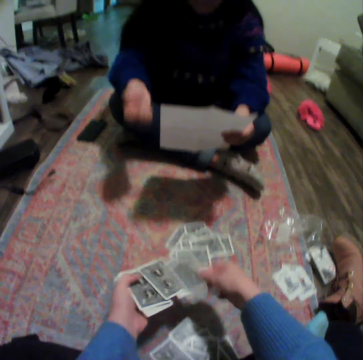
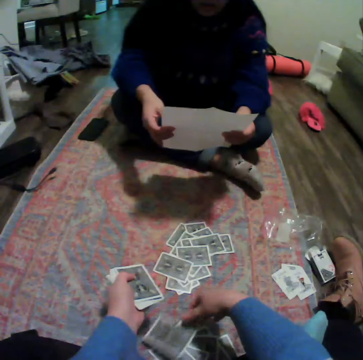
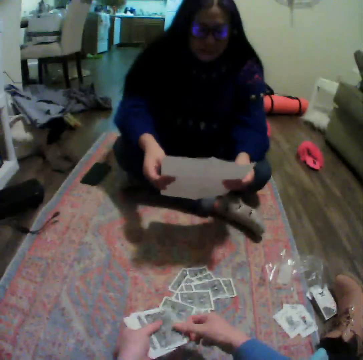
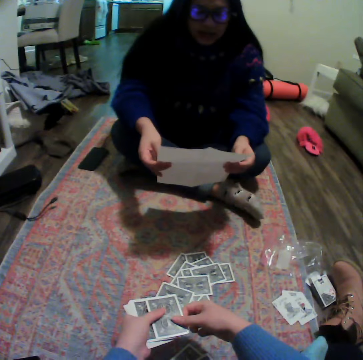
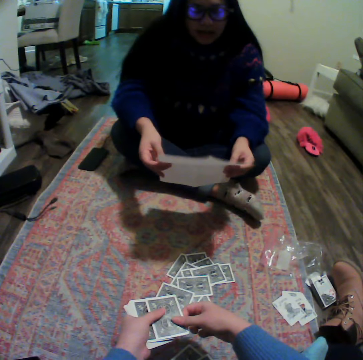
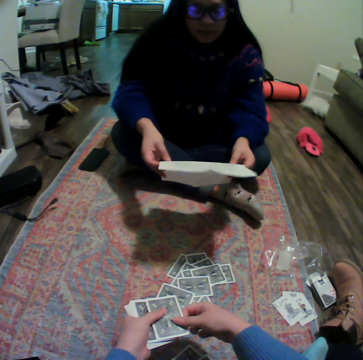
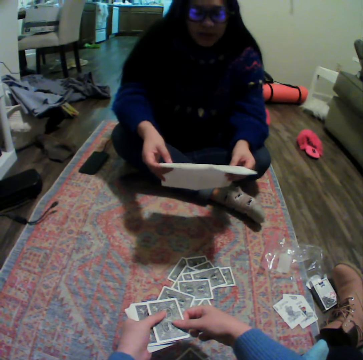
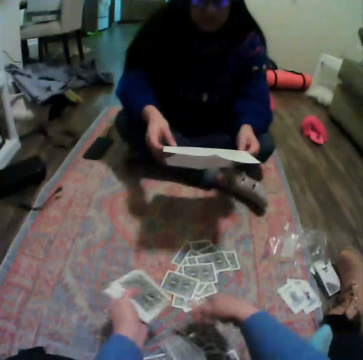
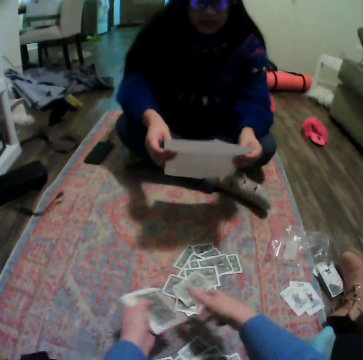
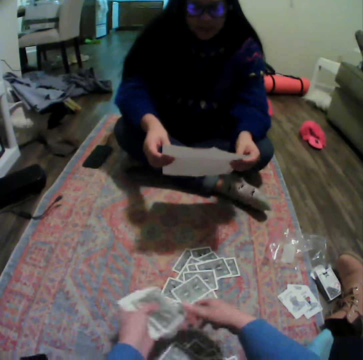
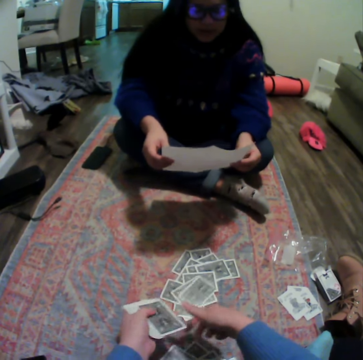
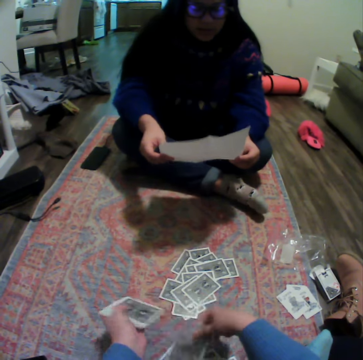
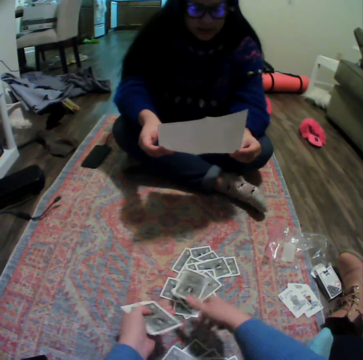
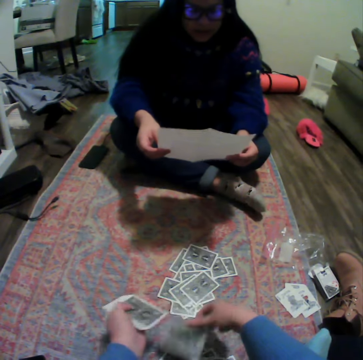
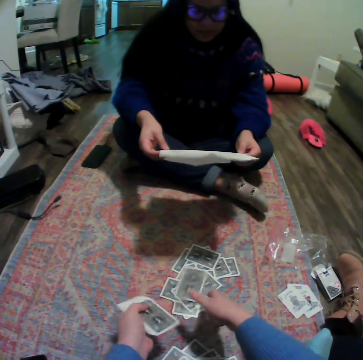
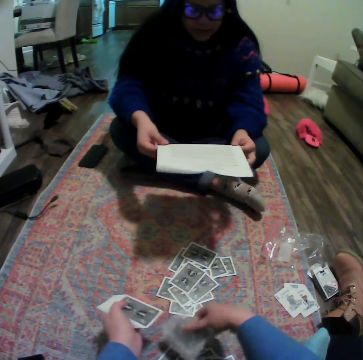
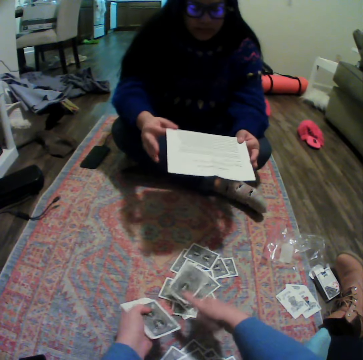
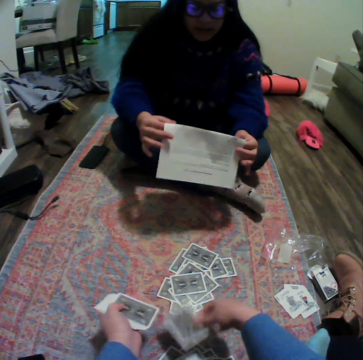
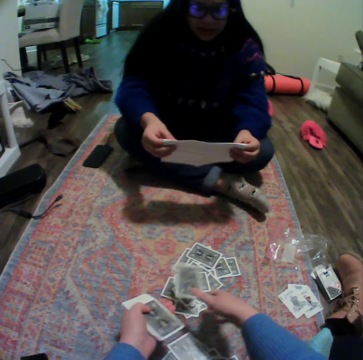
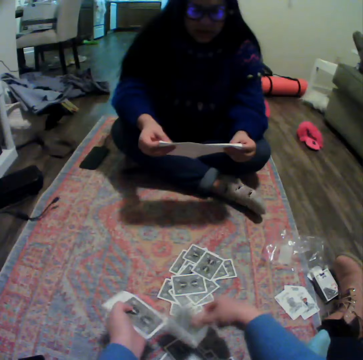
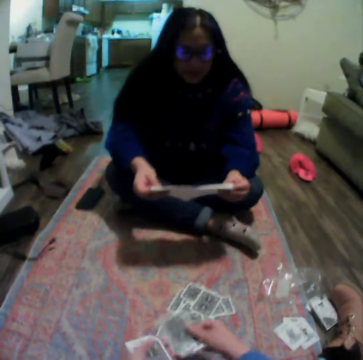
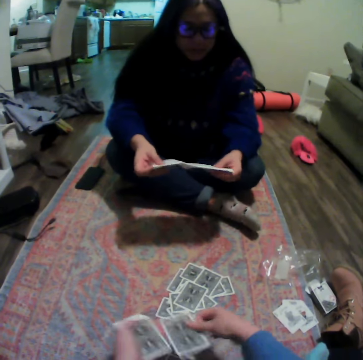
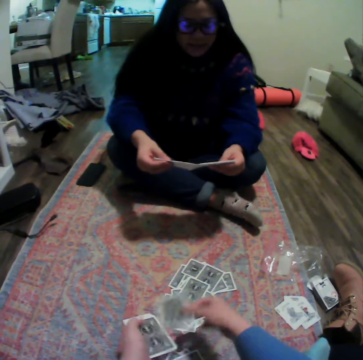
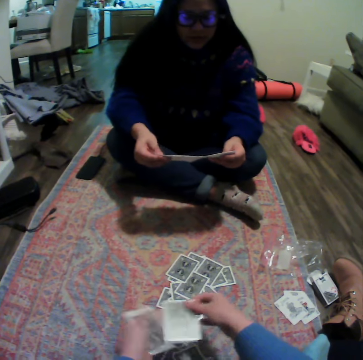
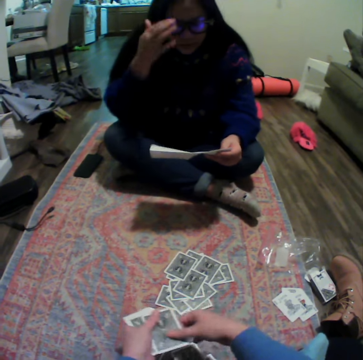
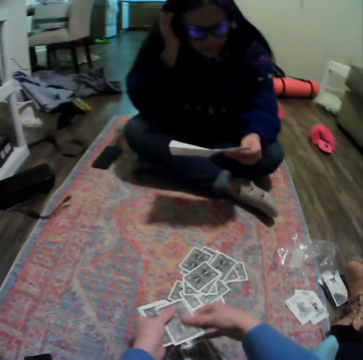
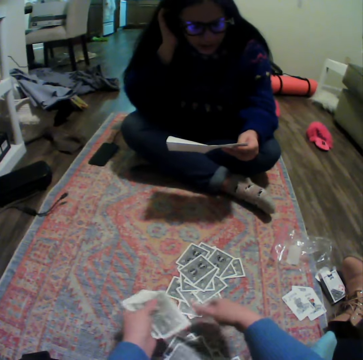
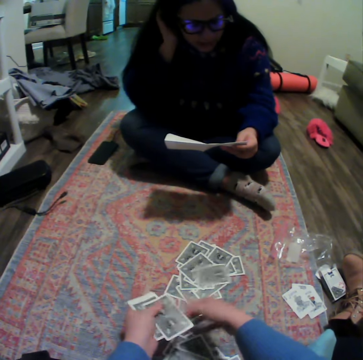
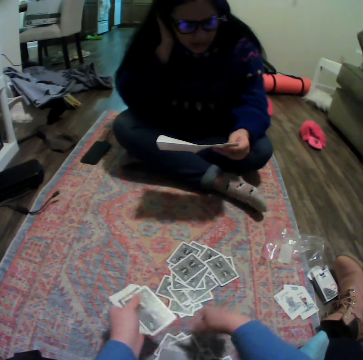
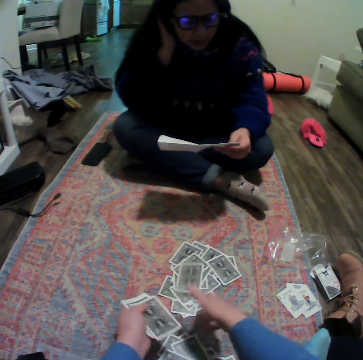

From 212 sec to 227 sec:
A lady moves a hand. The camera wearer talks to the lady. They drop a card down repeatedly. They look at the lady. They drop a card down repeatedly. The lady folds a paper. The camera wearer drops a card down repeatedly. They talk to the lady. They drop a card down repeatedly. The lady pushes her hair backwards. The camera wearer drops a card down. They drop a card down again.

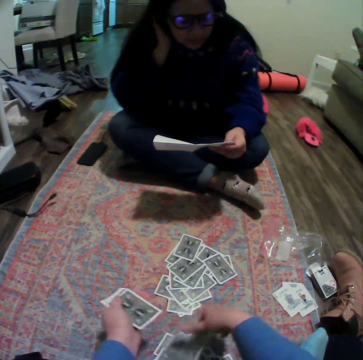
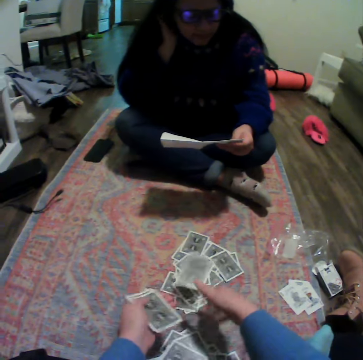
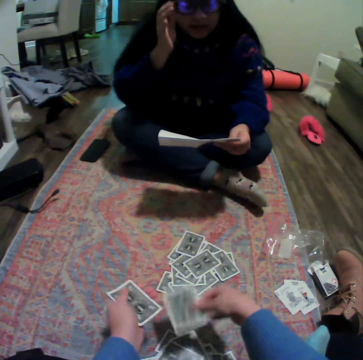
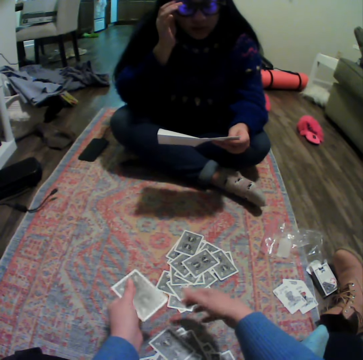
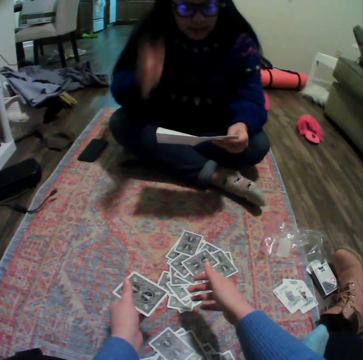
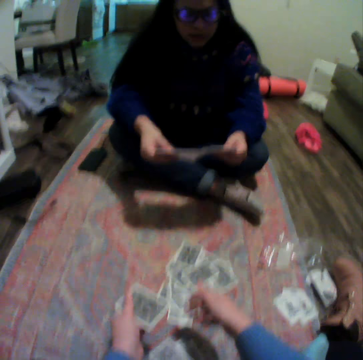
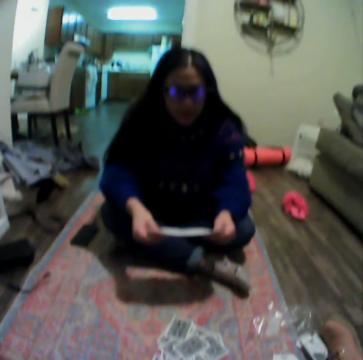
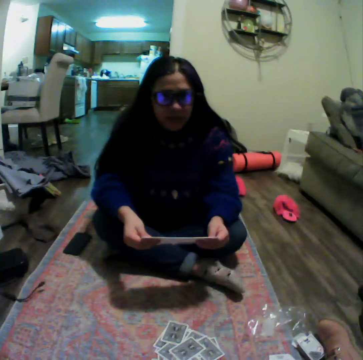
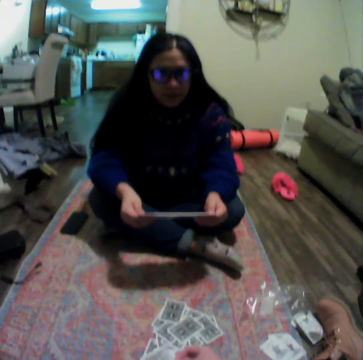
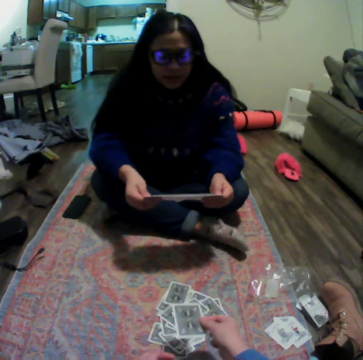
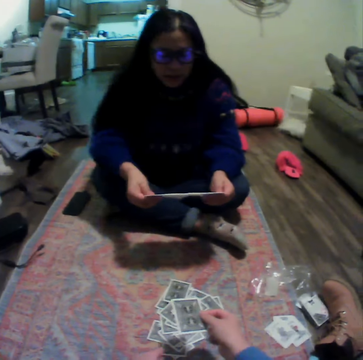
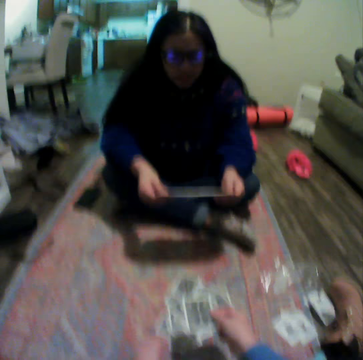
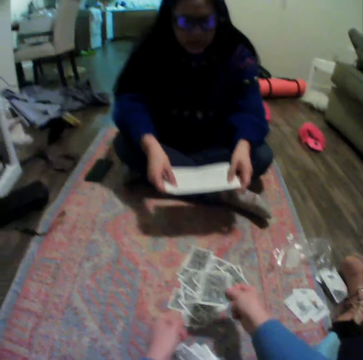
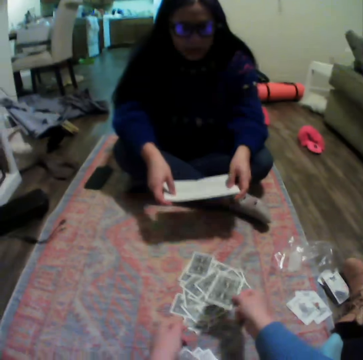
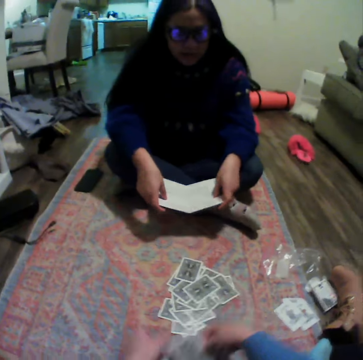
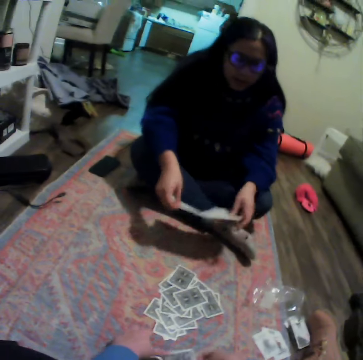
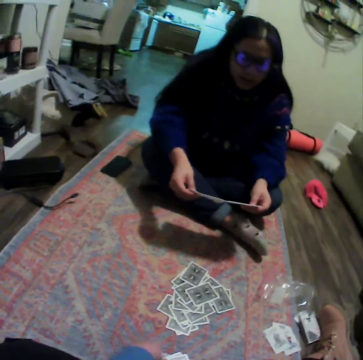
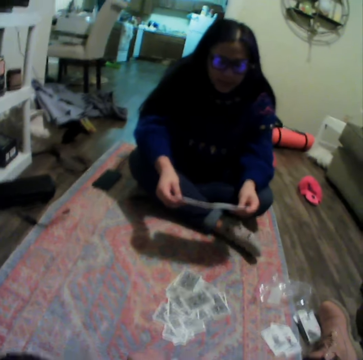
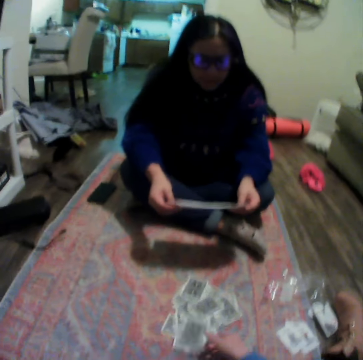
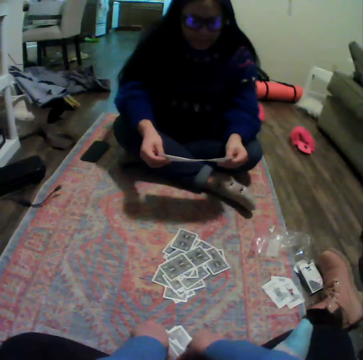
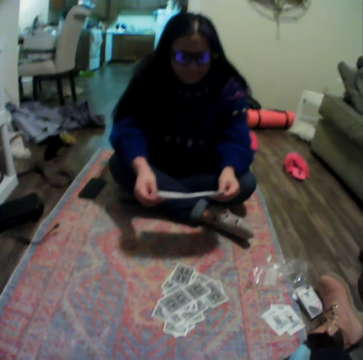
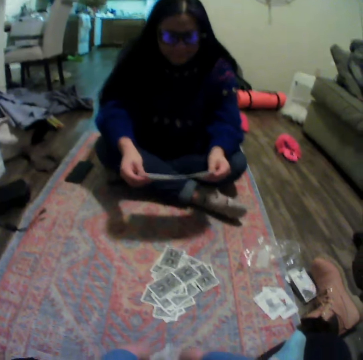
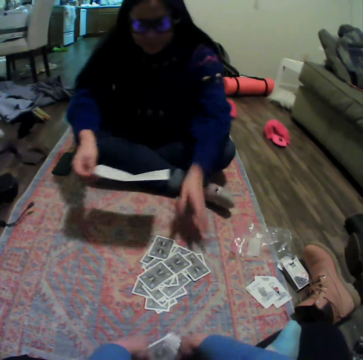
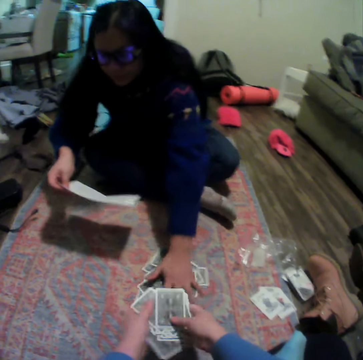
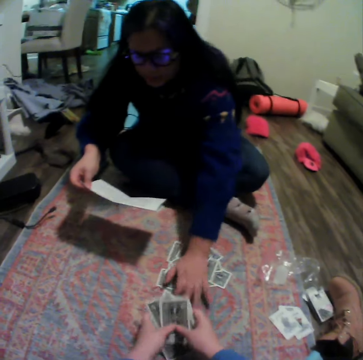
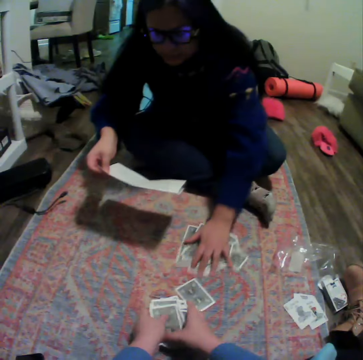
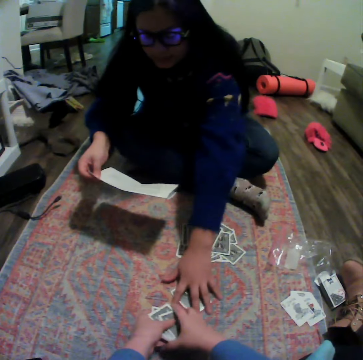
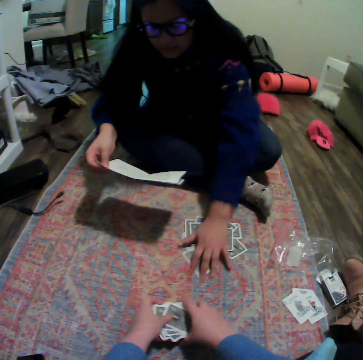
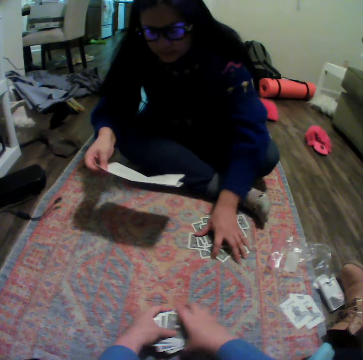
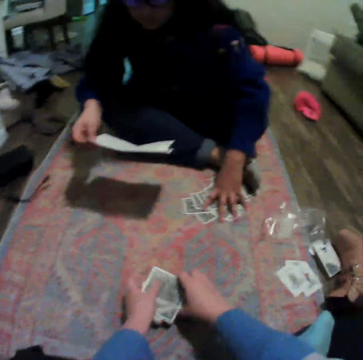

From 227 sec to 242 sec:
The camera wearer drops a card down repeatedly. A lady adjusts her glasses and lowers her hands. The camera wearer drops a card down repeatedly. She picks up her cards. The lady picks up her cards and pulls the cards.

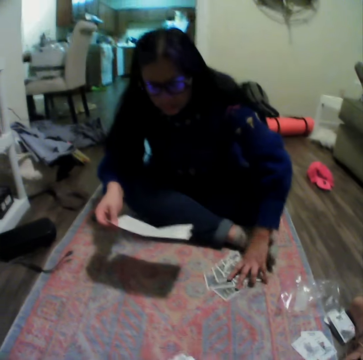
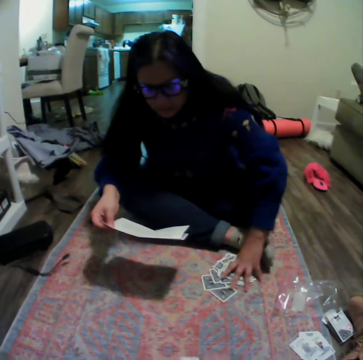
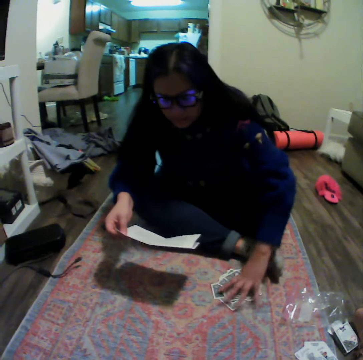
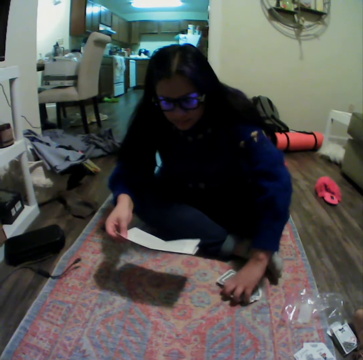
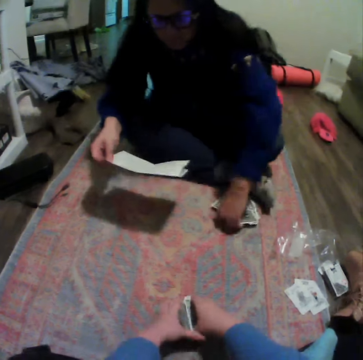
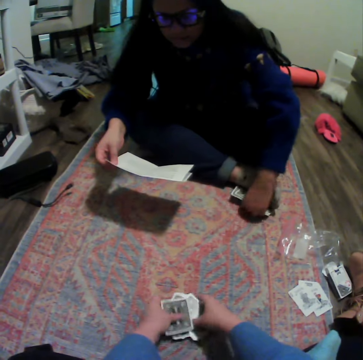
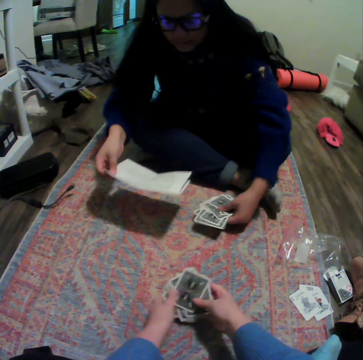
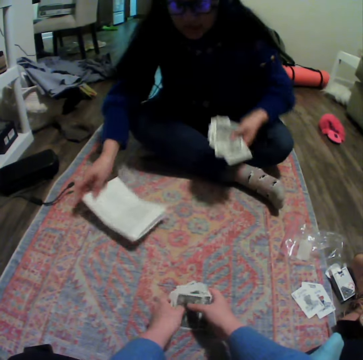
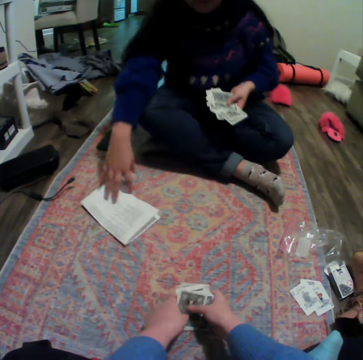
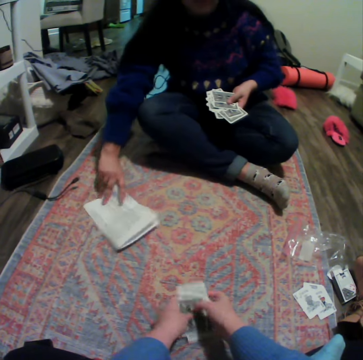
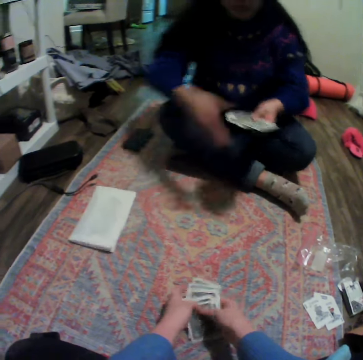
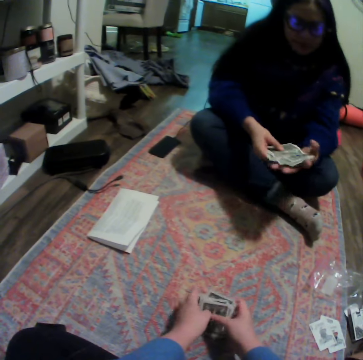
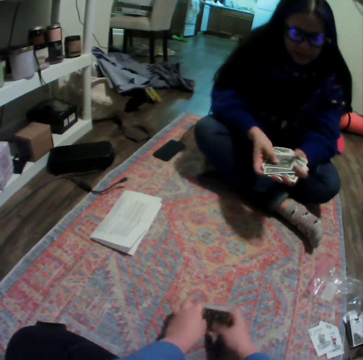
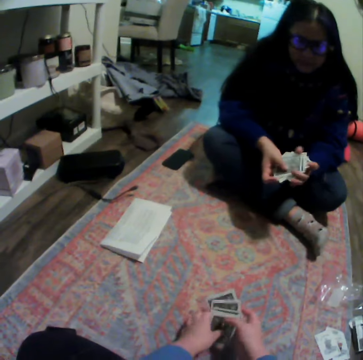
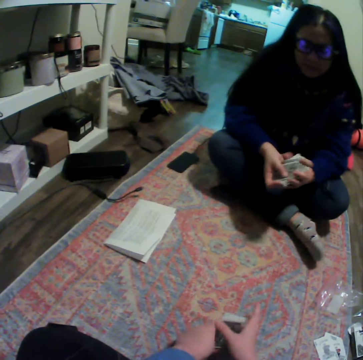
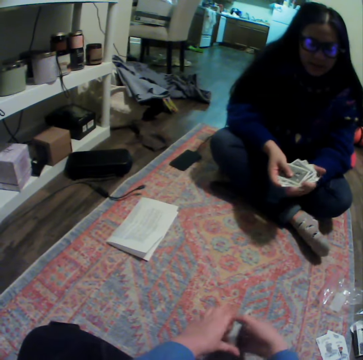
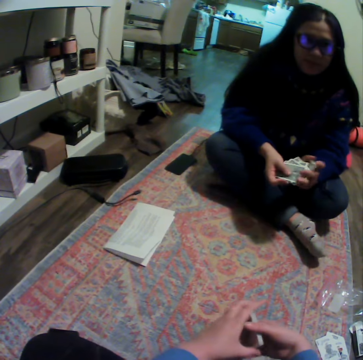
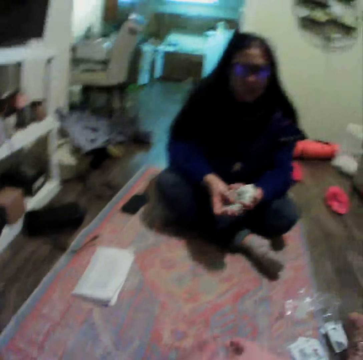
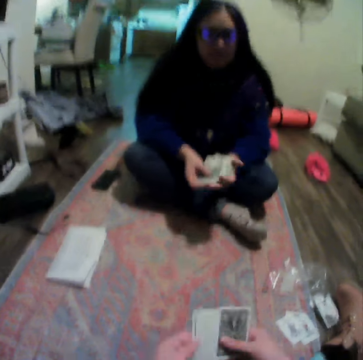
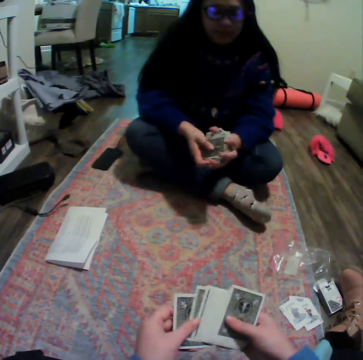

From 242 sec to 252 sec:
A lady gathers cards, places the manual paper on the carpet, and moves the paper. The camera wearer organizes her cards. The lady gathers the cards and organizes her cards.
